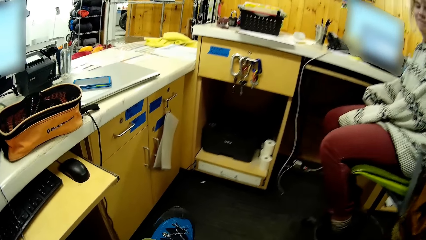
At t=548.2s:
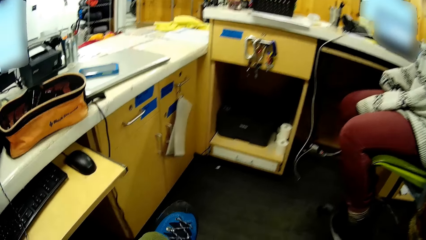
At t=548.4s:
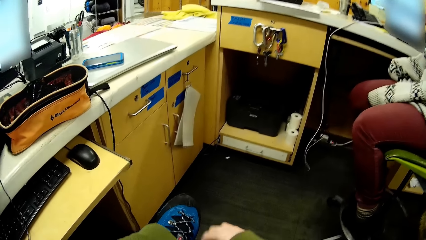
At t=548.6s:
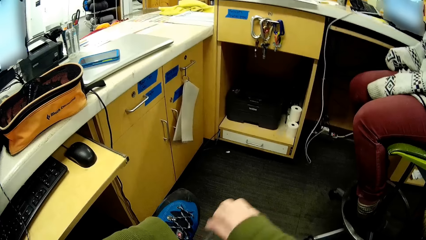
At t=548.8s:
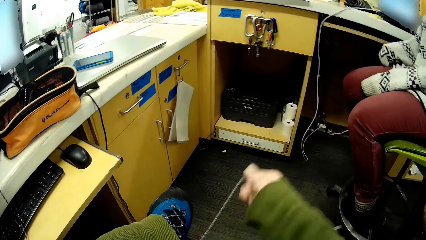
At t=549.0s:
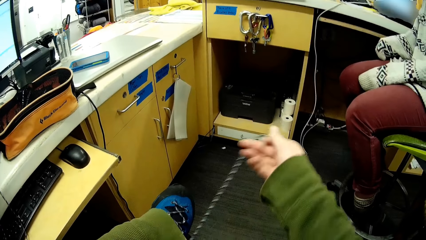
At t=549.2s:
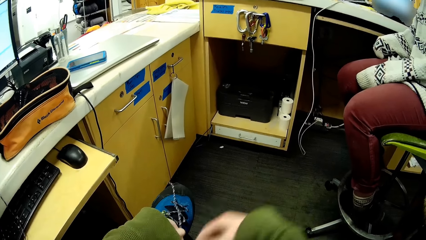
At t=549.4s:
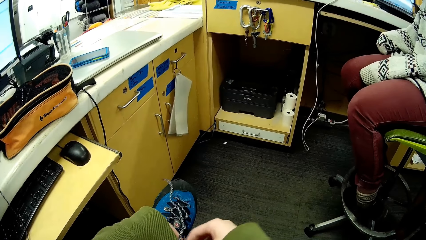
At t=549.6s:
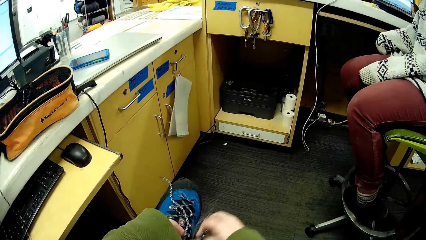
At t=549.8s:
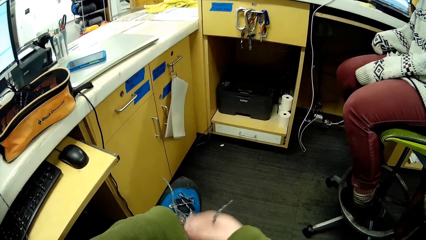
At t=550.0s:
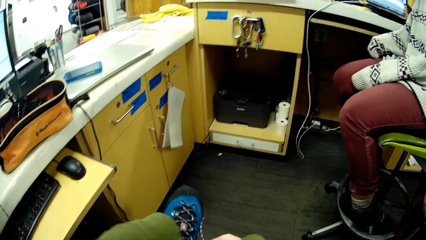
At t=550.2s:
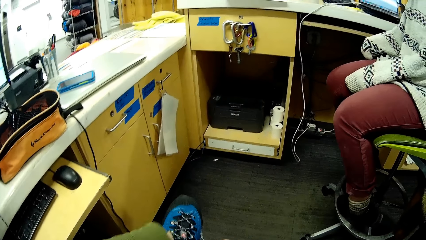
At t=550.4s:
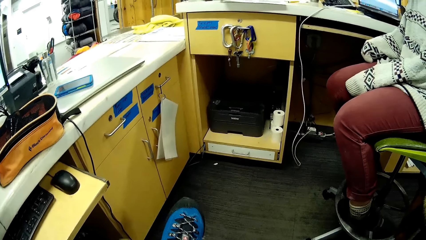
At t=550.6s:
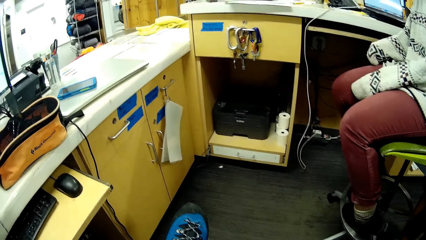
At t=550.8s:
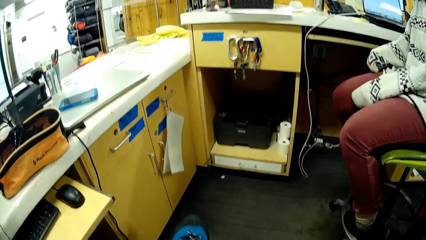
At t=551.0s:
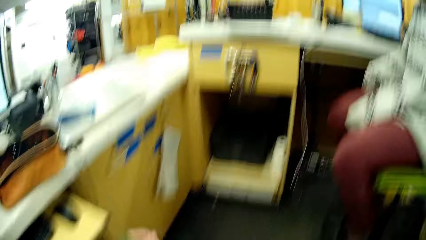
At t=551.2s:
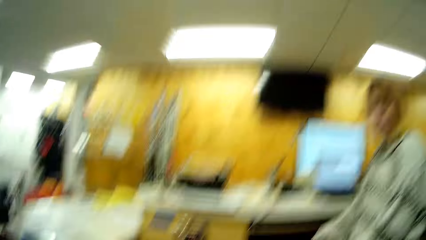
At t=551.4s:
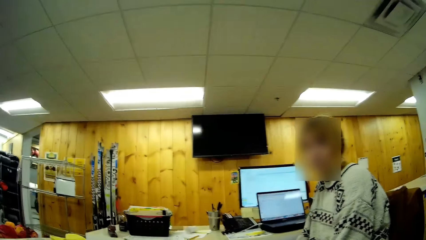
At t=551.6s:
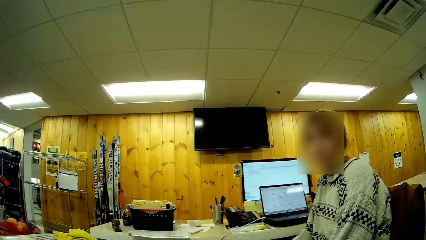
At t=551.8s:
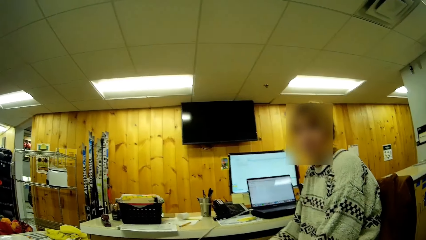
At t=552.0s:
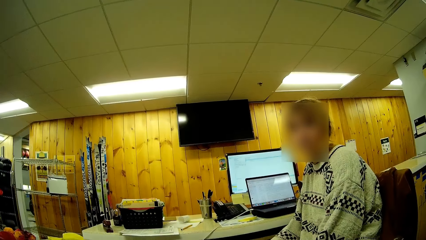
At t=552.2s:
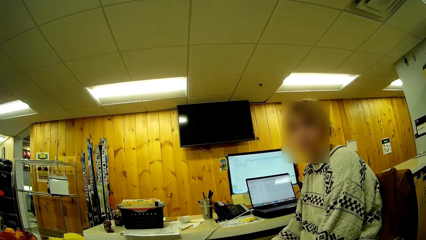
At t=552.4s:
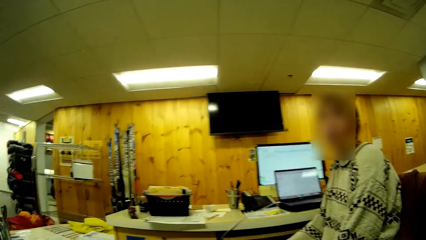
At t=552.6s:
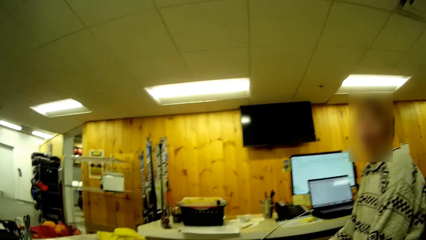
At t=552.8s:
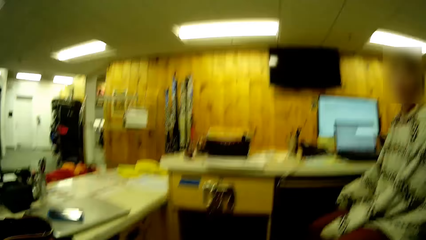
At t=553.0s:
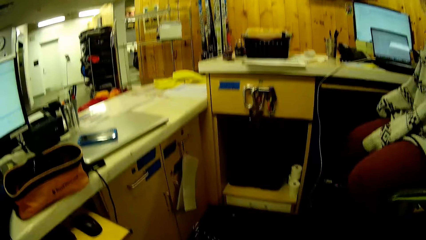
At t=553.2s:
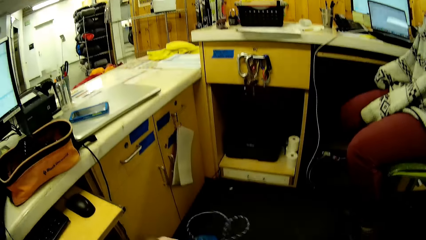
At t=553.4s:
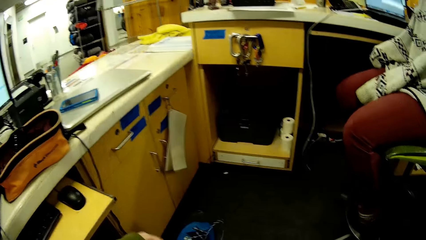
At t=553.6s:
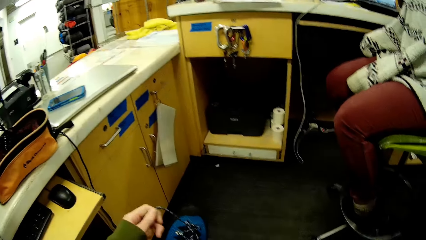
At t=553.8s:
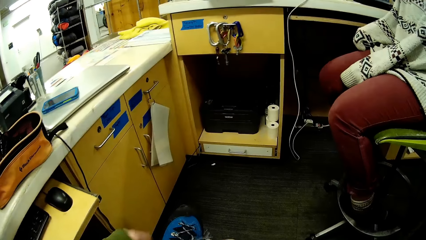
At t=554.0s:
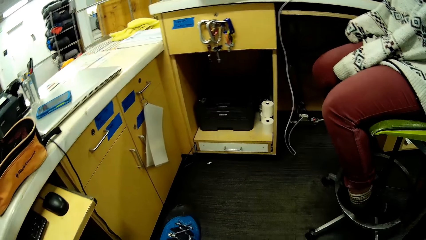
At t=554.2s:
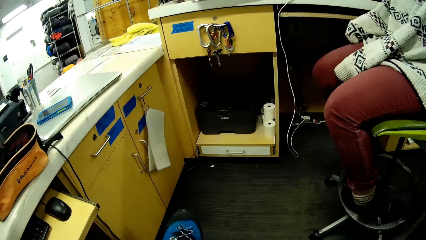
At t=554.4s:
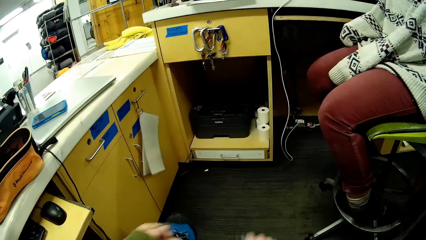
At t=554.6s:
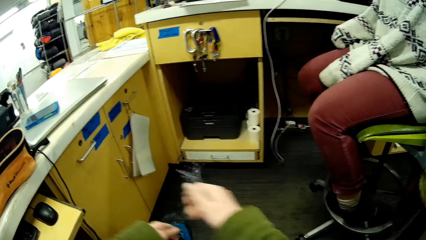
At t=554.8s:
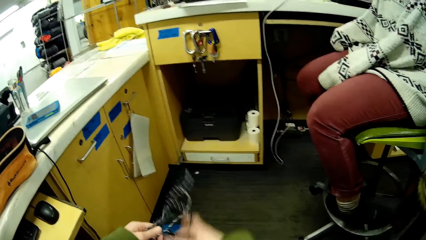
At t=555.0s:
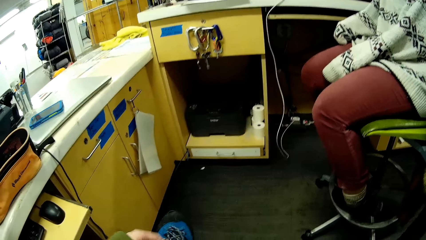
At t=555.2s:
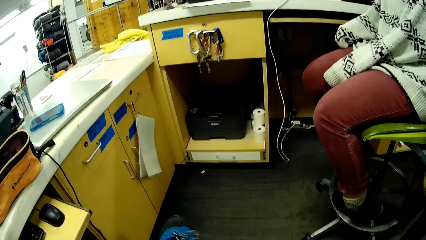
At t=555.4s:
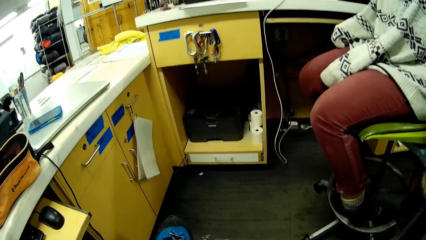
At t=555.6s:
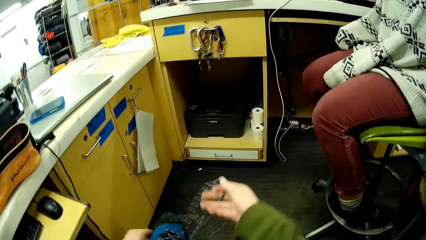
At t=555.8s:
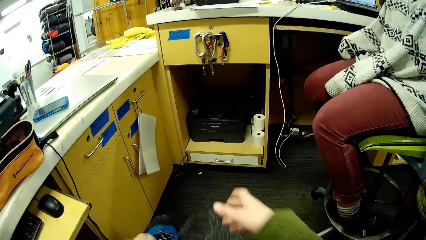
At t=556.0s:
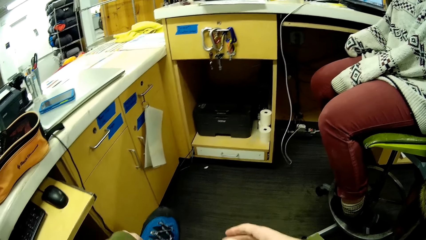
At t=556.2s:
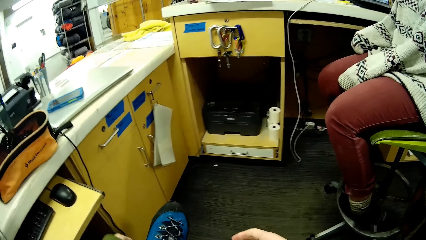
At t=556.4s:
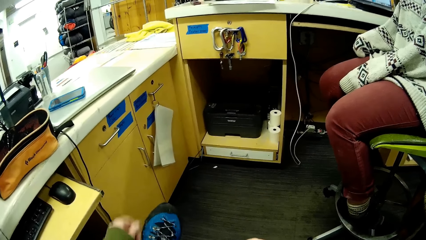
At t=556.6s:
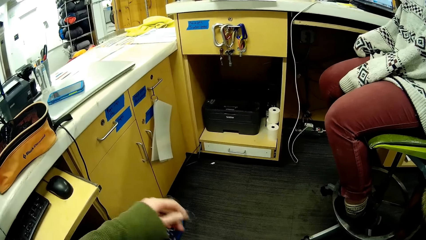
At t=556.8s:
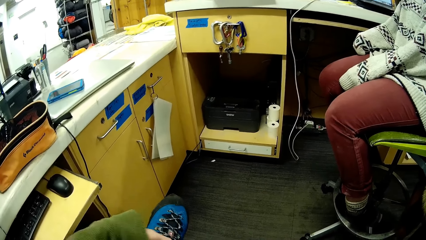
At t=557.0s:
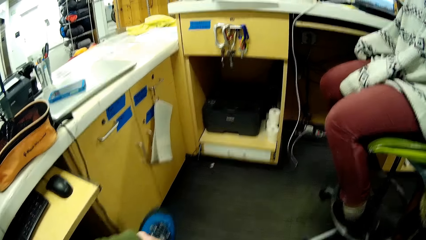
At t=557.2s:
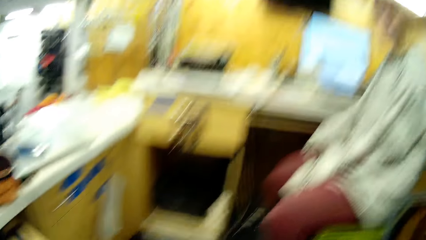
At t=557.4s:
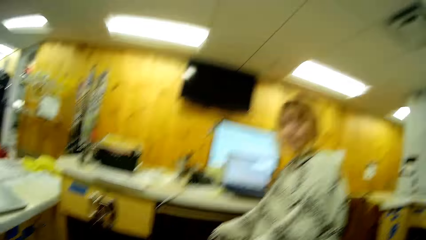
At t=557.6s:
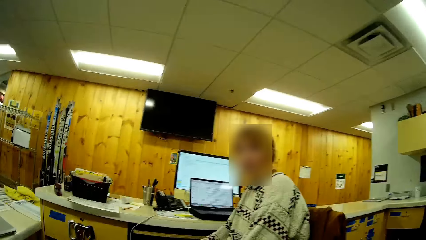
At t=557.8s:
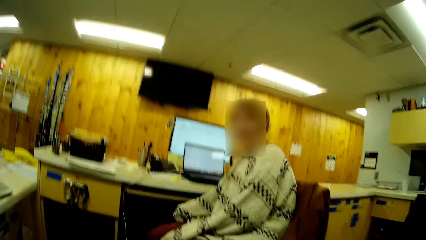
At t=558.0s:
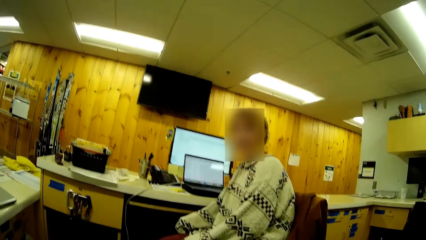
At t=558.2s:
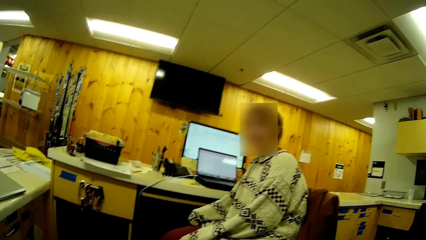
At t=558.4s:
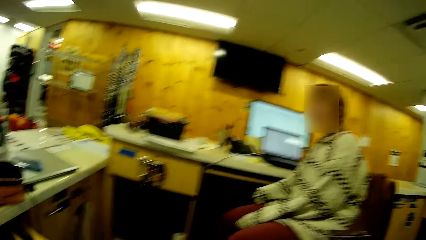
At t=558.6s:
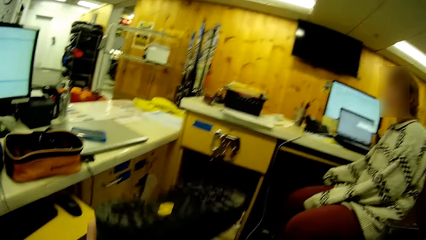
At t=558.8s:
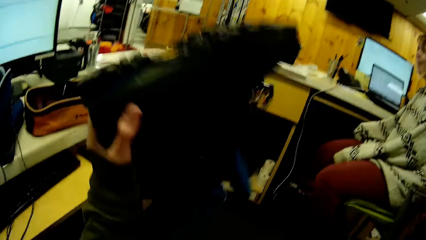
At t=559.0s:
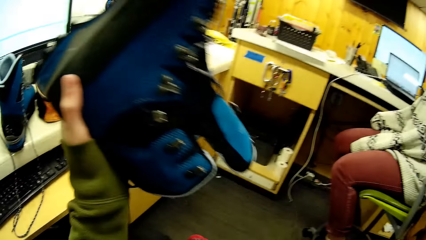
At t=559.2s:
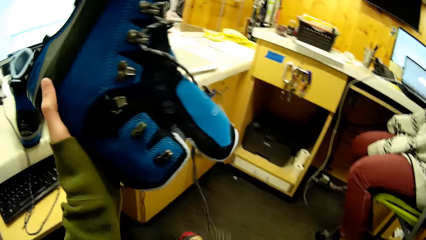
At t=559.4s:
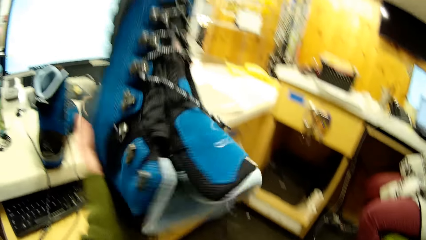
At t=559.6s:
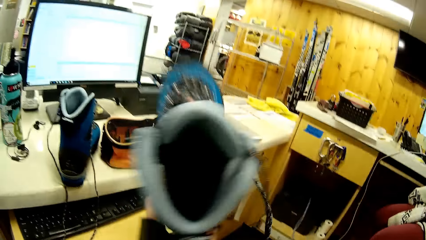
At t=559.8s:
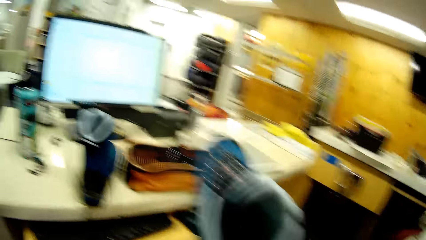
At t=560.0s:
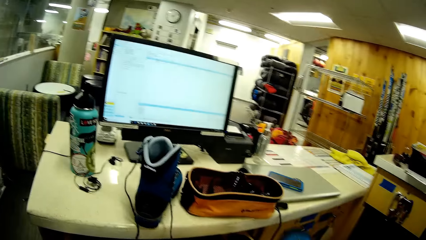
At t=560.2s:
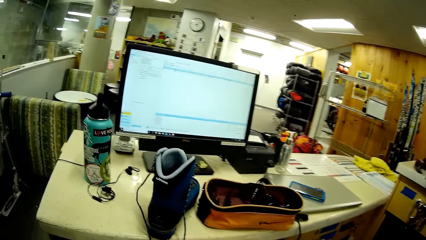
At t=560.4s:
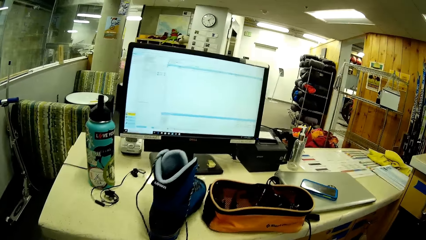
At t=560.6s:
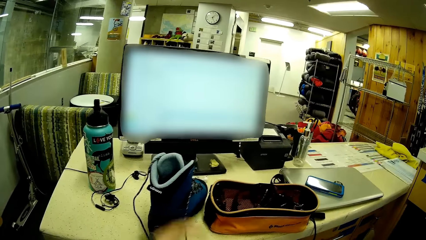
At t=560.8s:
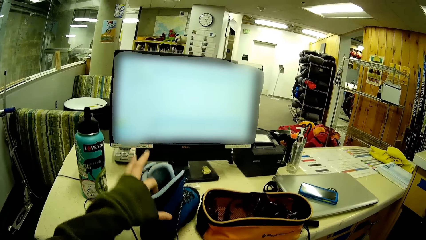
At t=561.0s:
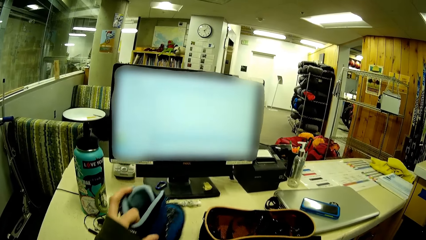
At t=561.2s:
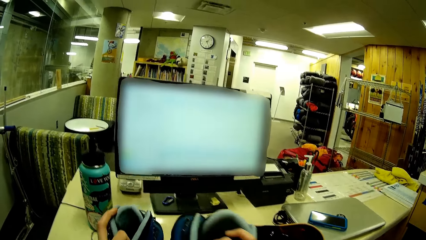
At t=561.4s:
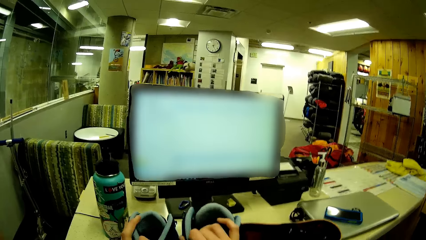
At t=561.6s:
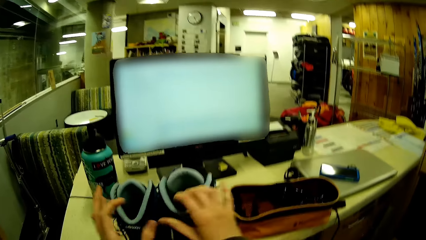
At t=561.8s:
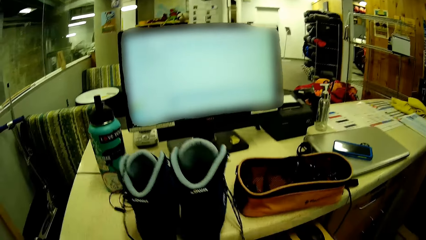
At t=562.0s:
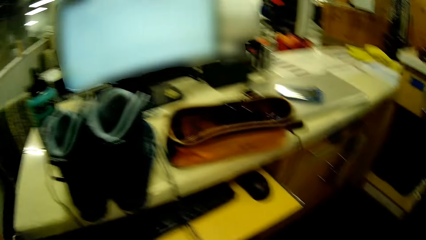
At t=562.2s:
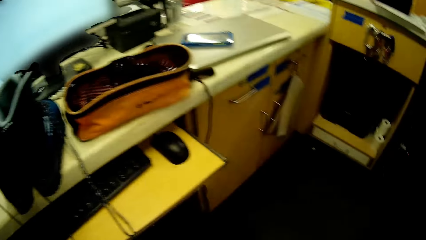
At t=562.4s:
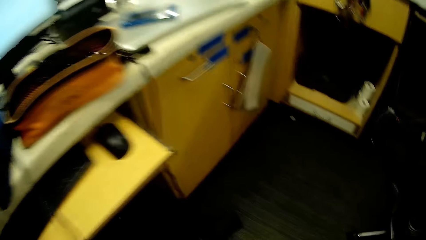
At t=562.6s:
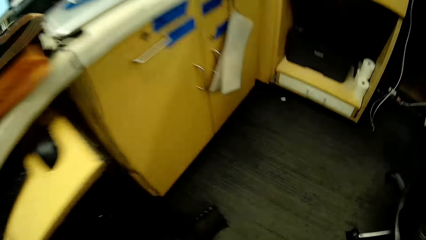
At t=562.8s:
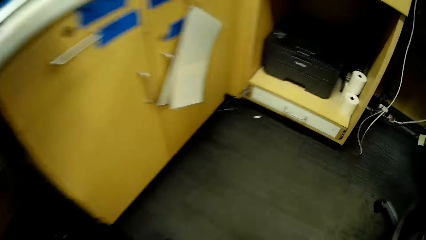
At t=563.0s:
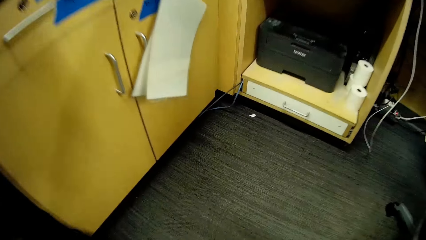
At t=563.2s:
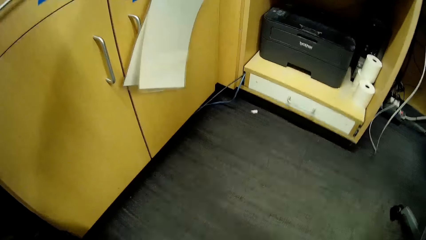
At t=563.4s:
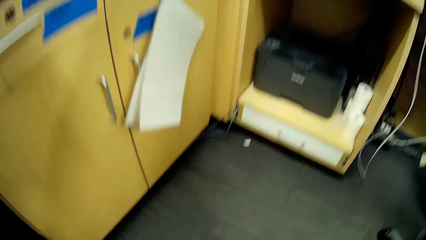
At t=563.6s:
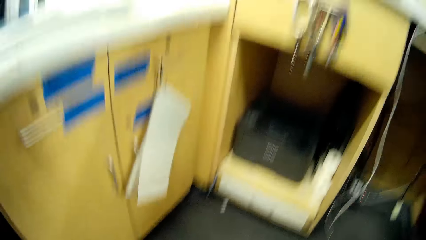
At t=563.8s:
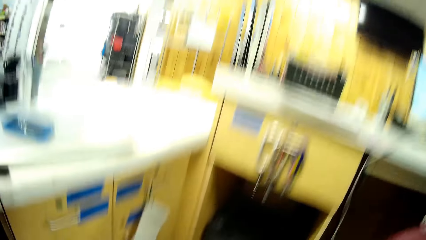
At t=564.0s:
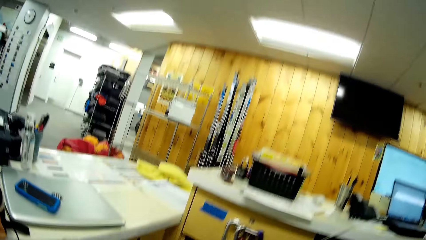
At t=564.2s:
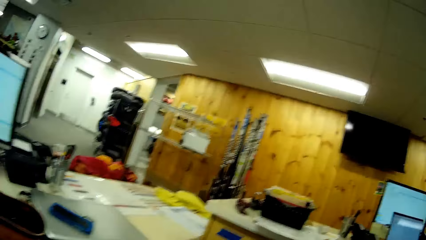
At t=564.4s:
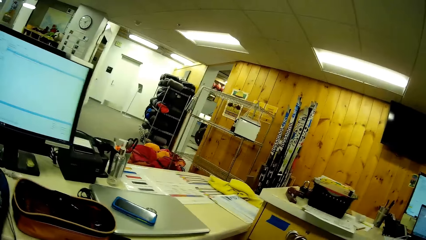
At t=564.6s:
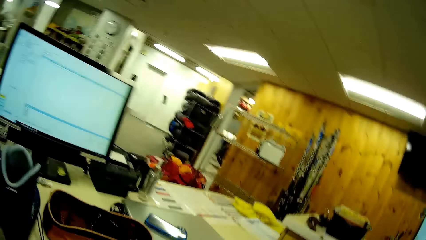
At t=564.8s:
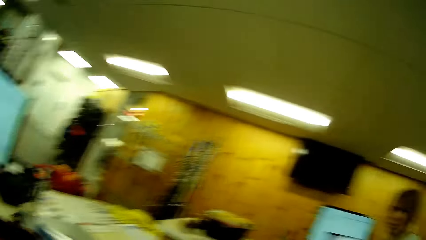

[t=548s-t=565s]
The camera wearer removes a shoe. They dialogue with a person. The person stares in the room. The camera wearer removes the shoe. They dialogue with the person. The person stares in the room. The camera wearer removes the safety boot or shoe in the room. They move the safety boots on the table, pick up the shoe, and stare in the room.
